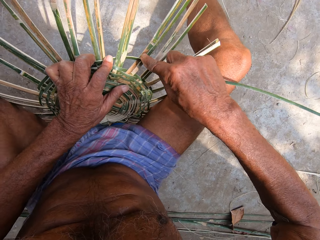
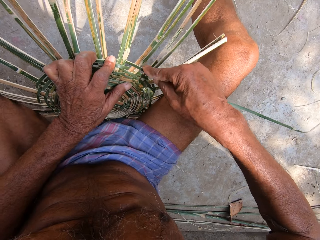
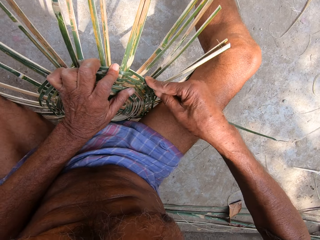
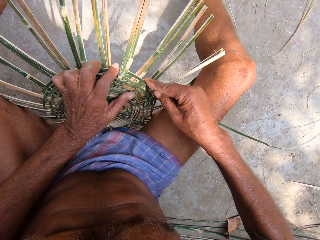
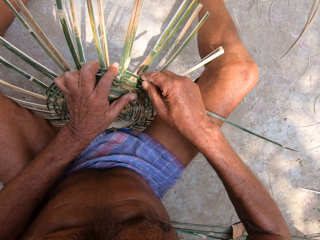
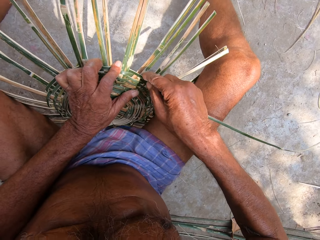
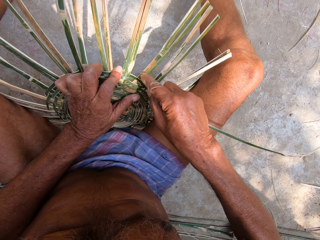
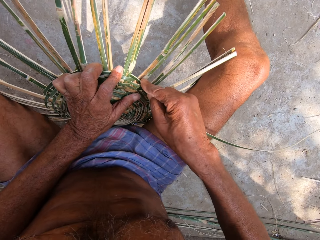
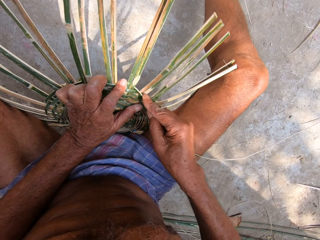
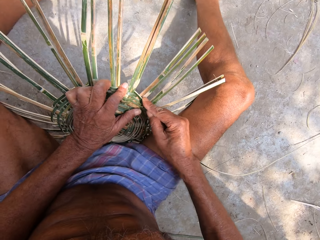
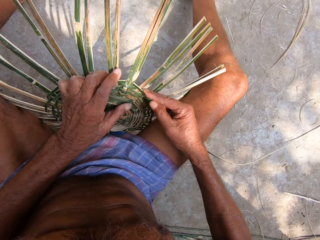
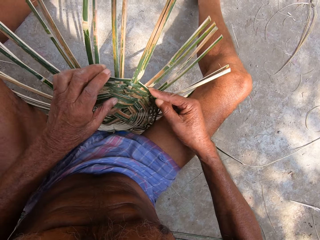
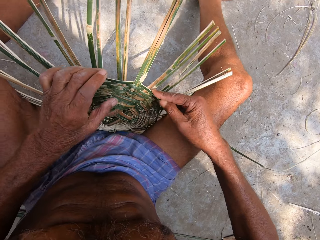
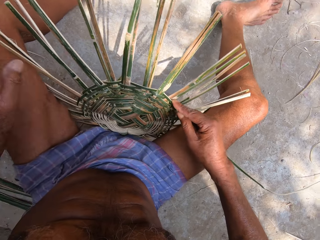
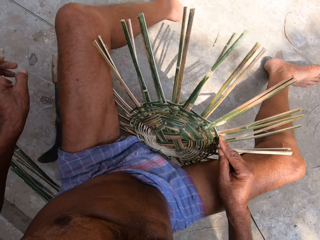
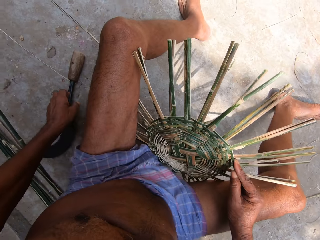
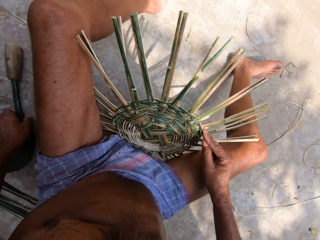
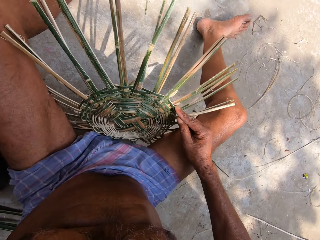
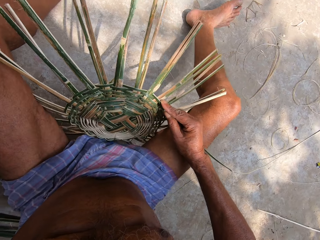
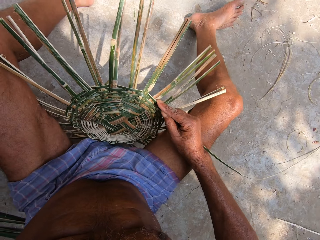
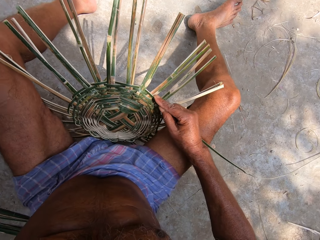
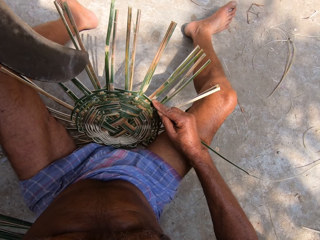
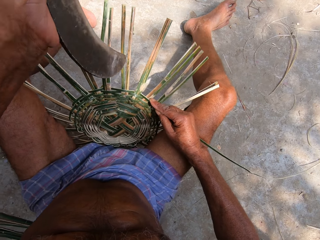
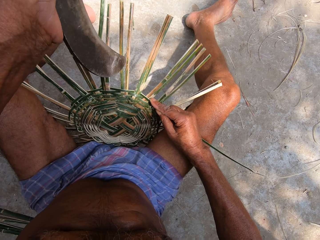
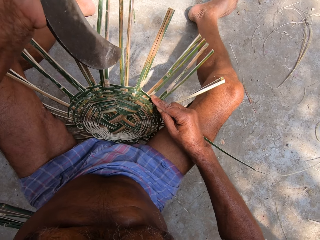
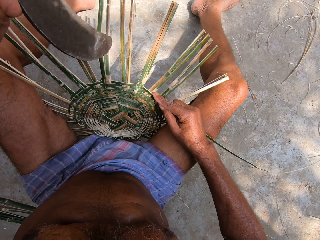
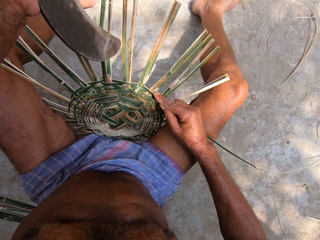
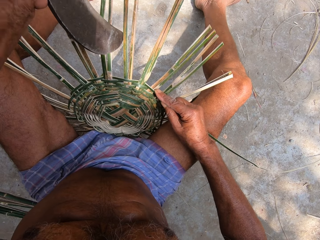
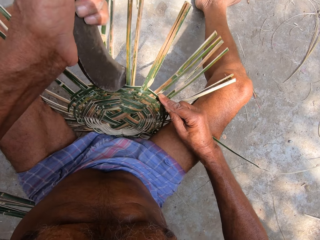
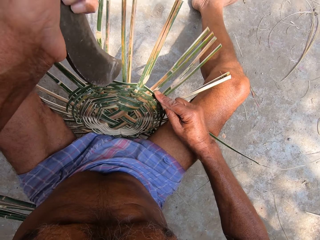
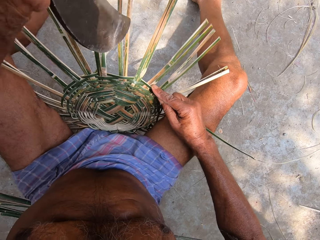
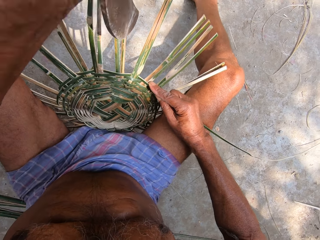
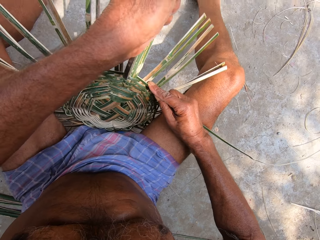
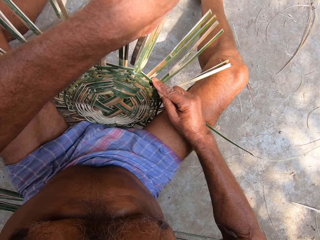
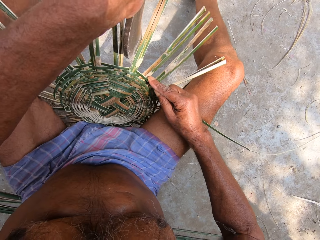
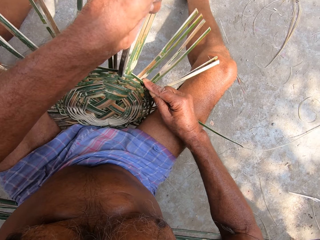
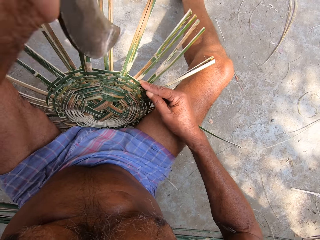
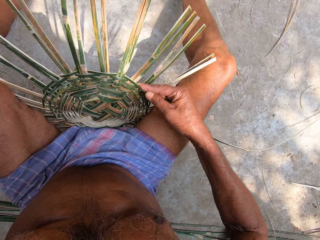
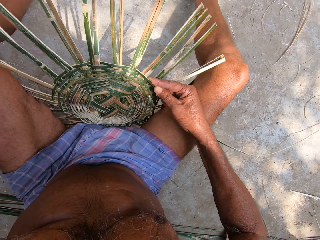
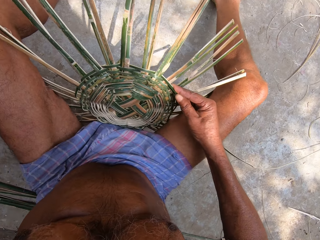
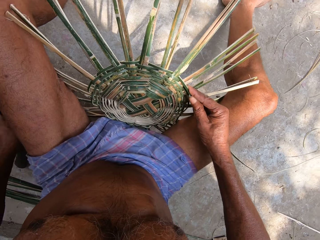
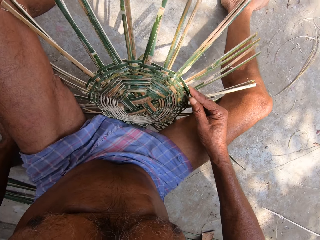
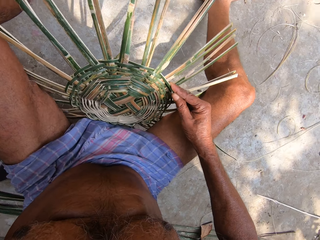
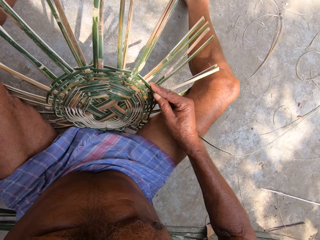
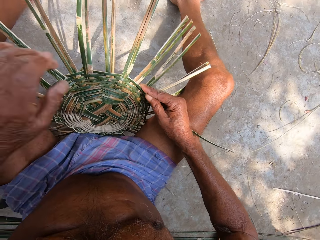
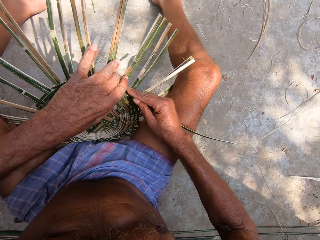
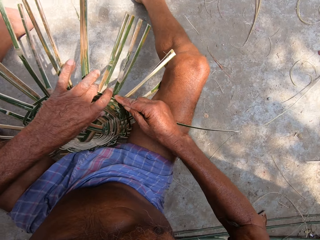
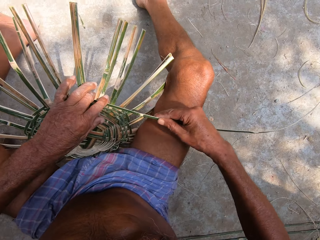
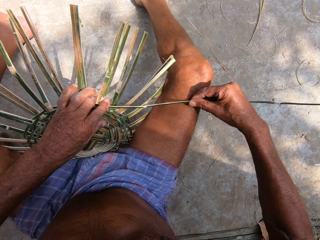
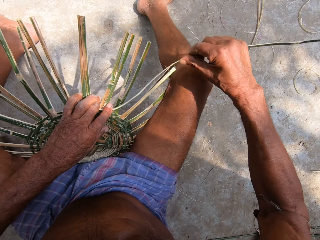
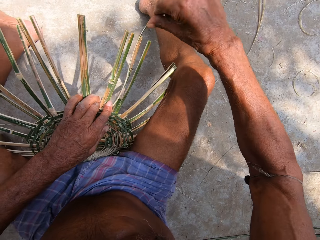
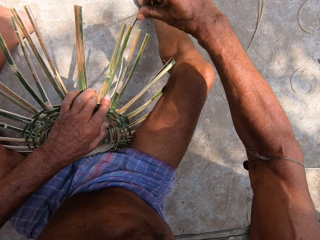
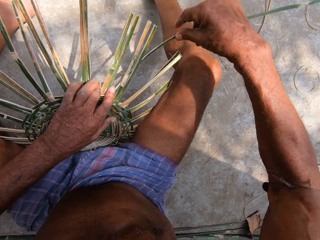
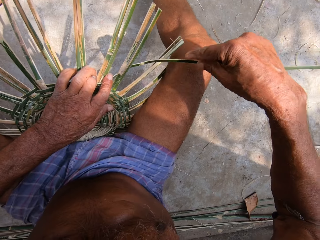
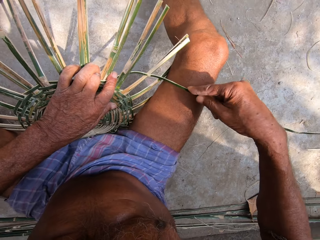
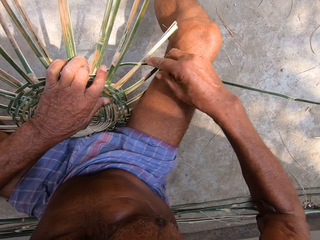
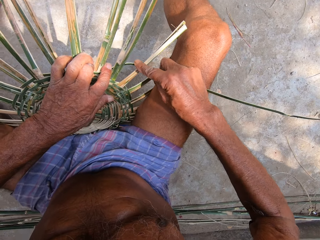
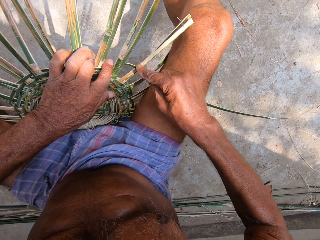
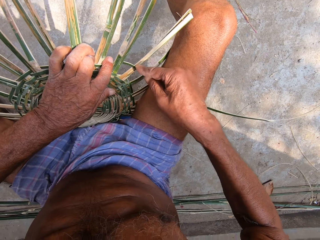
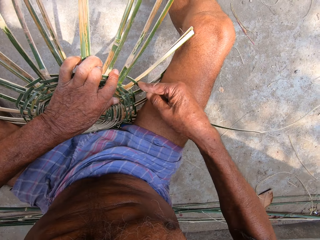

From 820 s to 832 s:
The camera wearer inserts a reed. He weaves. He picks up the sickle from the floor with his left hand. He hits the craft on the ground with the Indian billhook in his left hand. He drops the Indian billhook on the ground with his left hand. He presses the bamboo strip into the craft on the ground with his left hand and weaves the bamboo strip into the craft on the ground with his right hand.

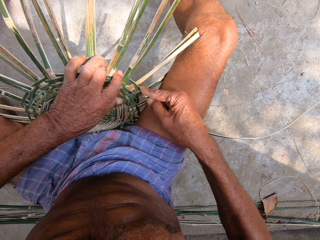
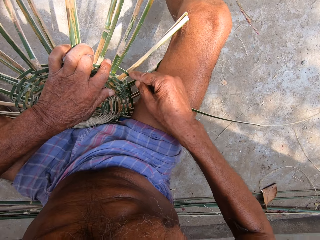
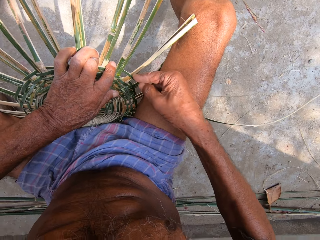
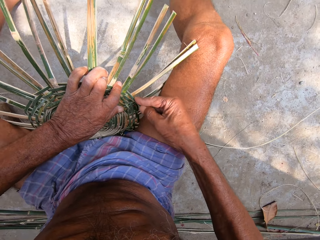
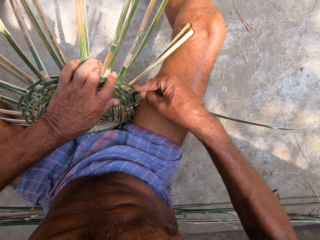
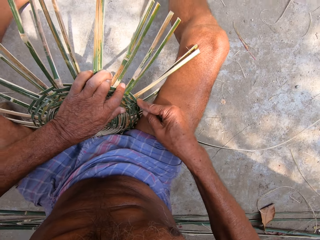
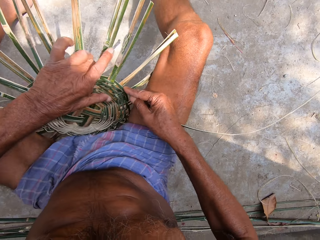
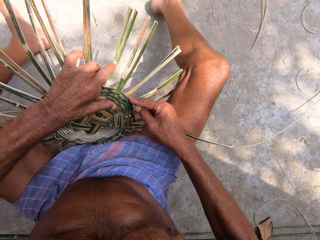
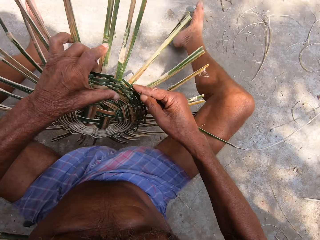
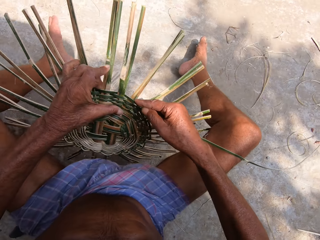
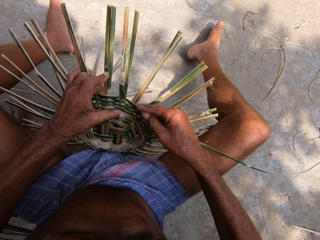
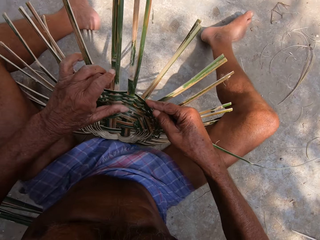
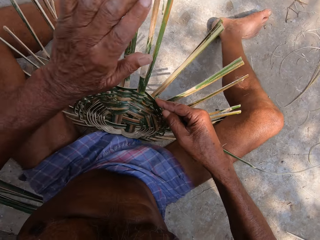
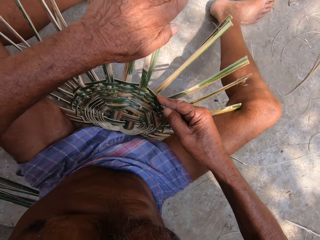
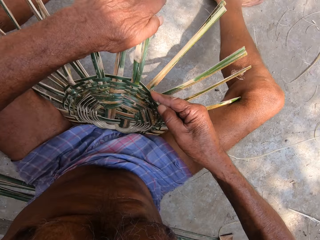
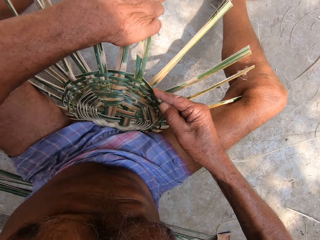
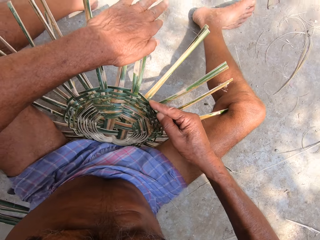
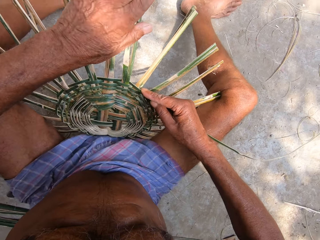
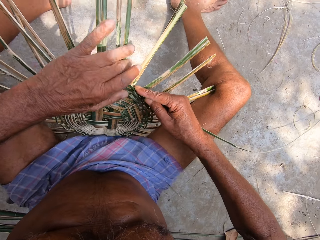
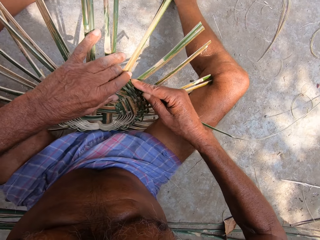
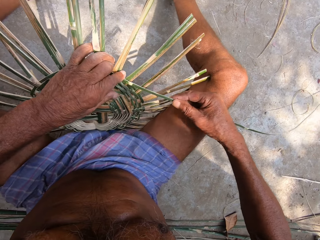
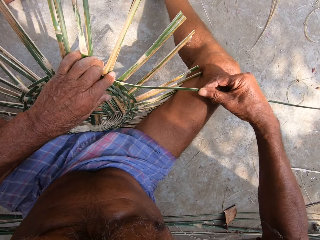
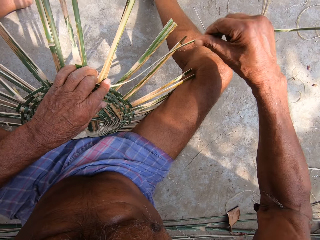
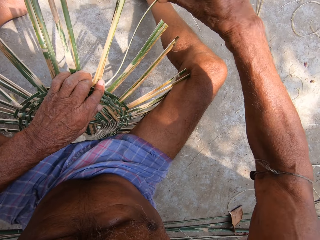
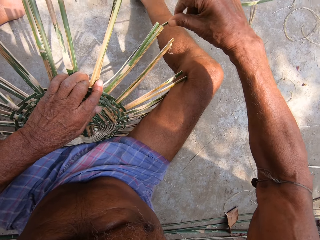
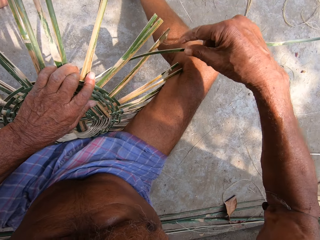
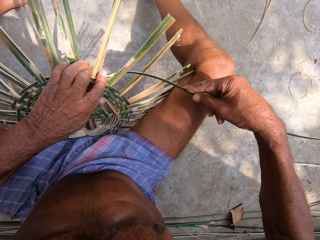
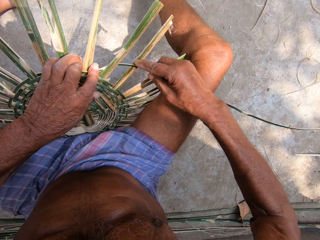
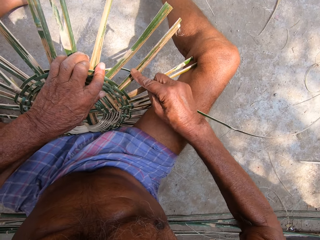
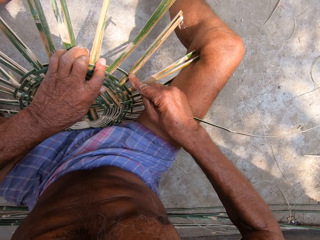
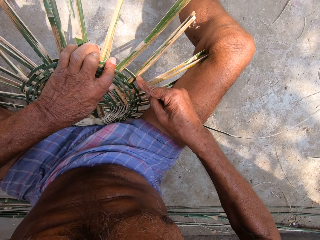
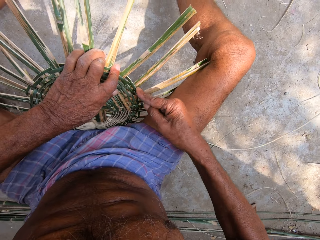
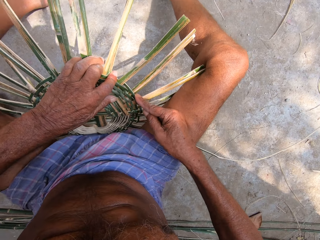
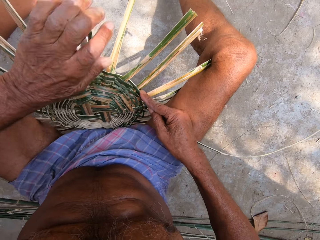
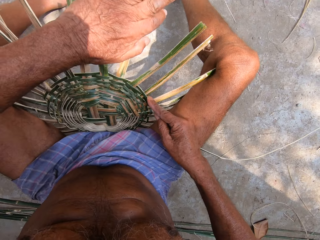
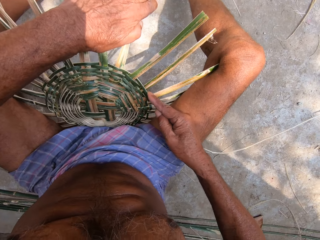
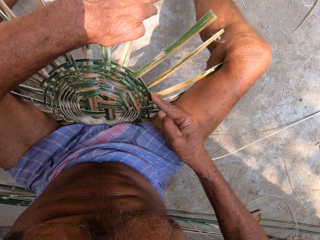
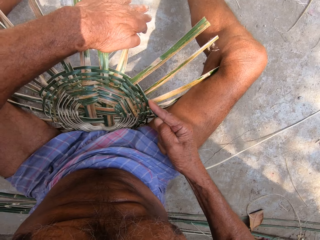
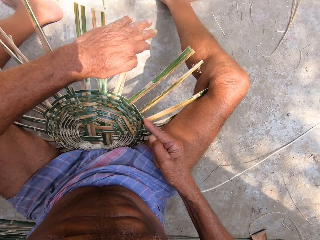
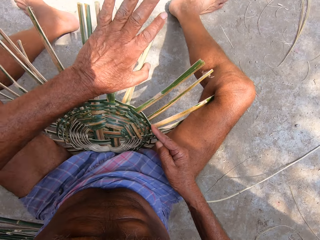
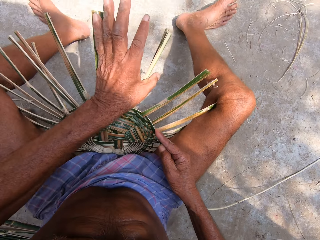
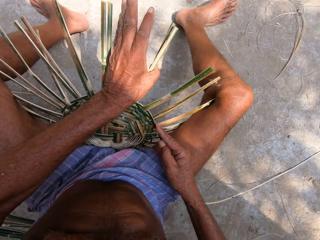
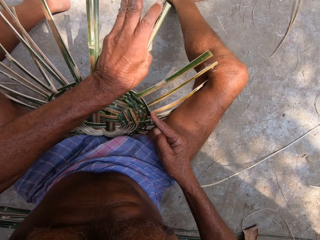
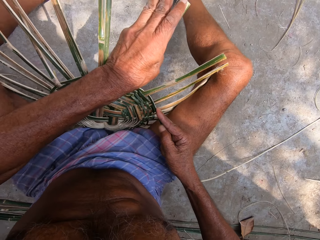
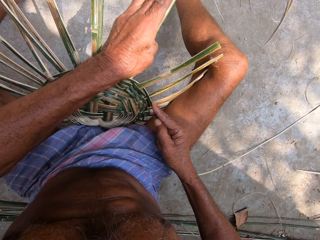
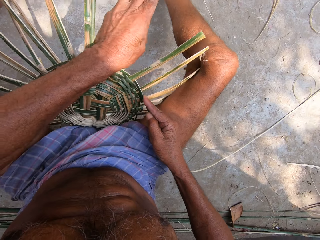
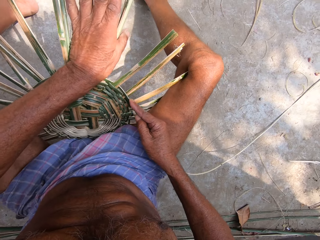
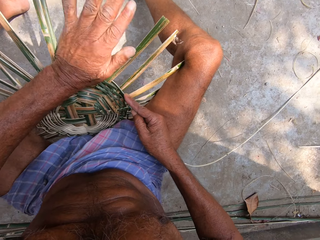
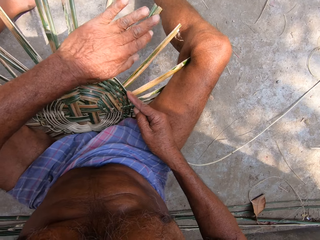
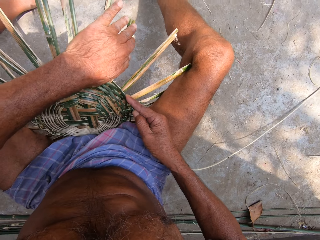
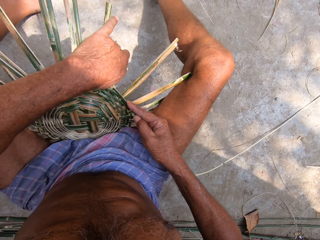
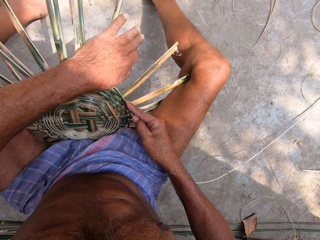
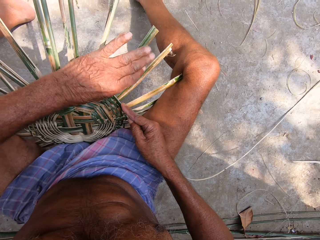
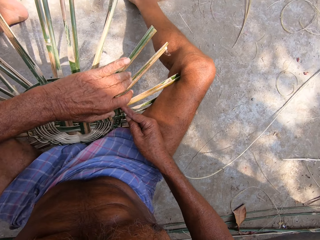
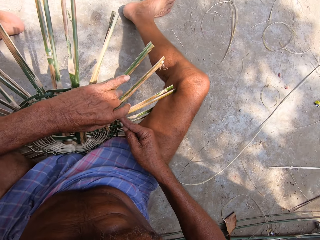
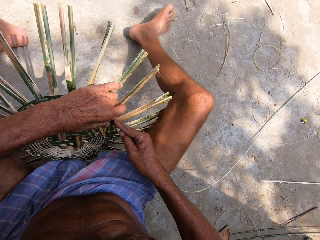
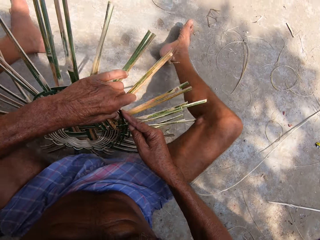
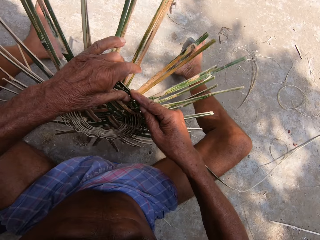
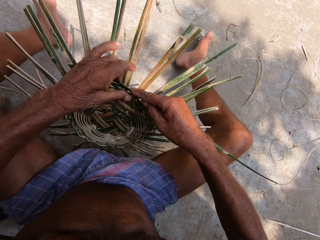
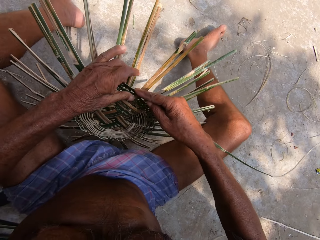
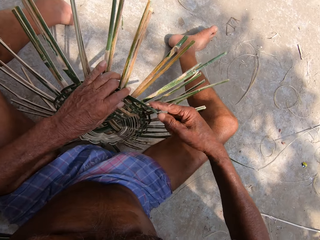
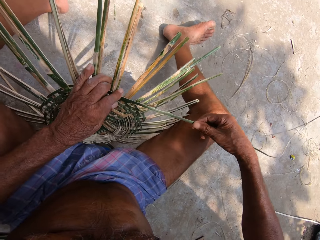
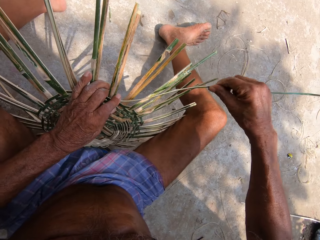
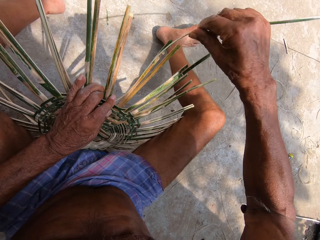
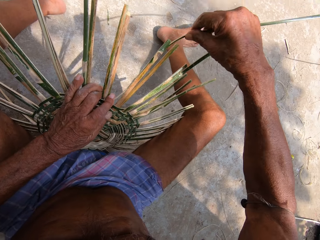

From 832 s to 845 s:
The camera wearer turns the craft on the ground with his left hand. He adjusts some bamboo strips on the craft on the ground with his left hand. He presses the bamboo strip into the craft on the ground with his left hand and weaves the bamboo strip into the craft on the ground with his right hand. He adjusts some bamboo strips on the craft with his left hand. He turns the craft on the ground with his left hand. He weaves the bamboo strip into the craft on the ground with his right hand.
